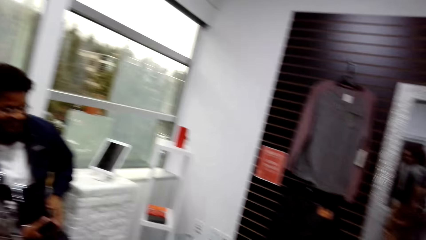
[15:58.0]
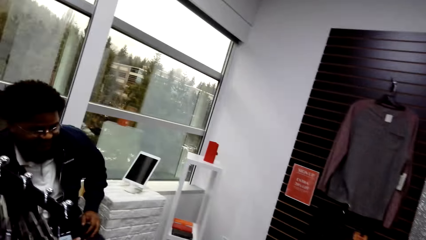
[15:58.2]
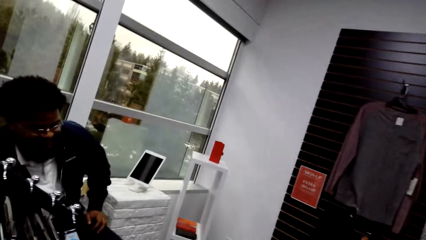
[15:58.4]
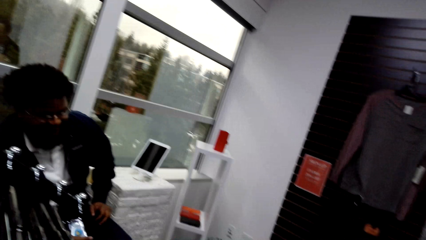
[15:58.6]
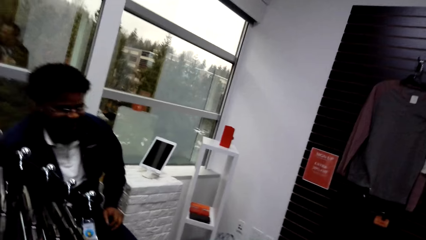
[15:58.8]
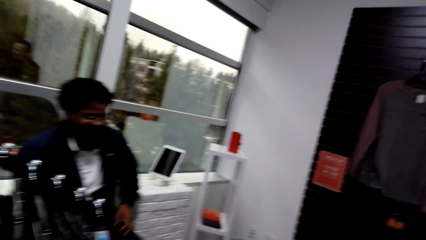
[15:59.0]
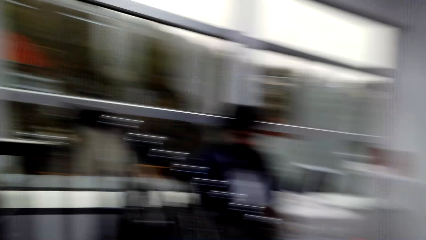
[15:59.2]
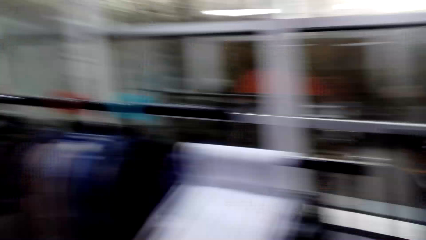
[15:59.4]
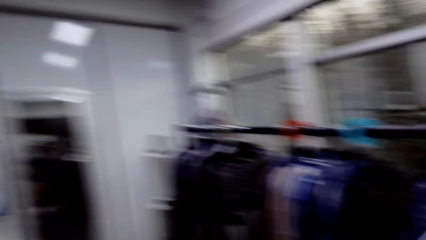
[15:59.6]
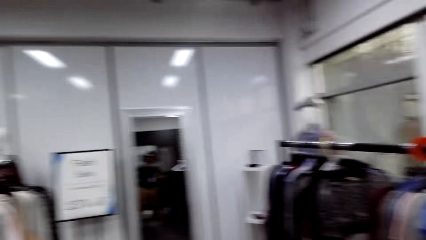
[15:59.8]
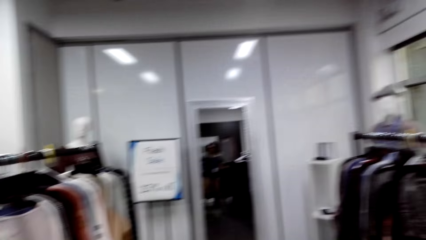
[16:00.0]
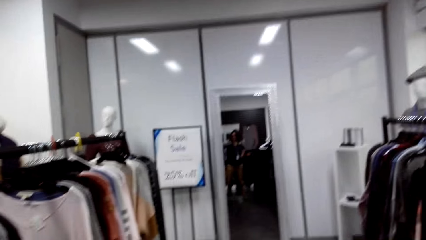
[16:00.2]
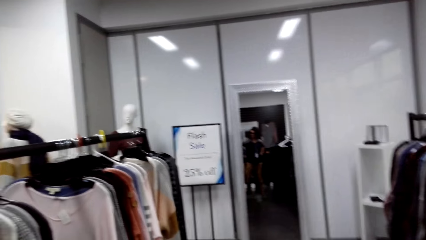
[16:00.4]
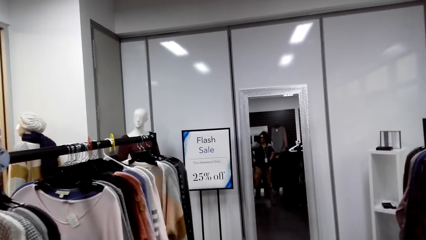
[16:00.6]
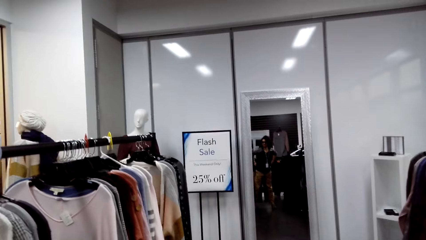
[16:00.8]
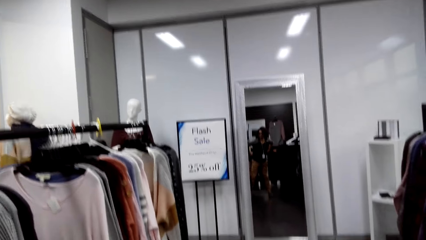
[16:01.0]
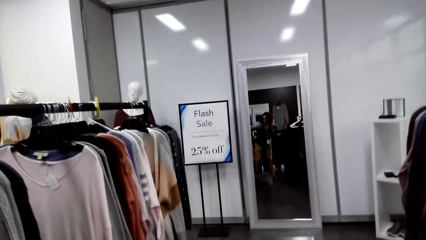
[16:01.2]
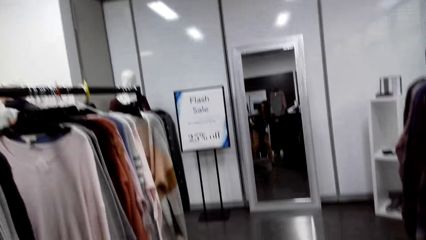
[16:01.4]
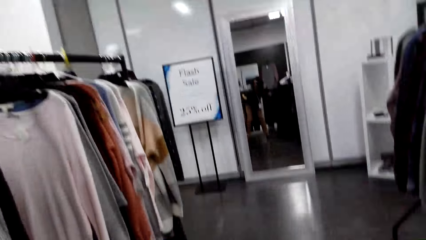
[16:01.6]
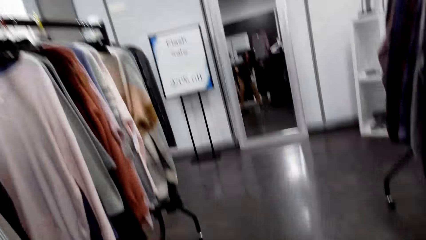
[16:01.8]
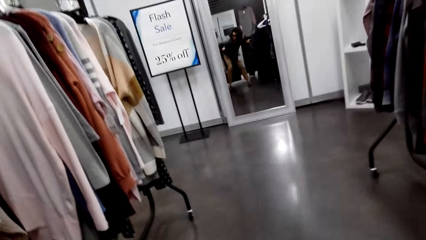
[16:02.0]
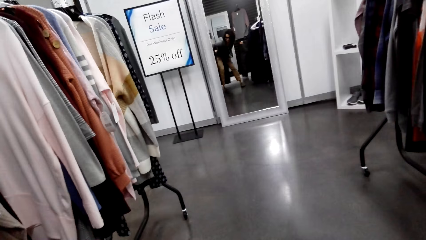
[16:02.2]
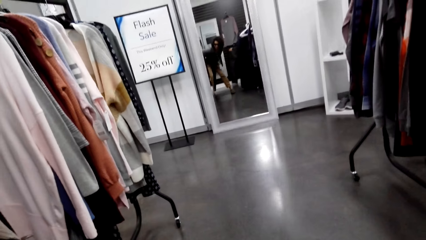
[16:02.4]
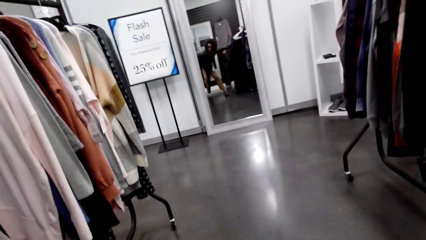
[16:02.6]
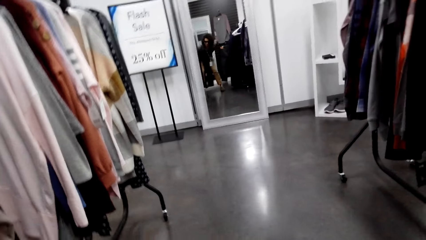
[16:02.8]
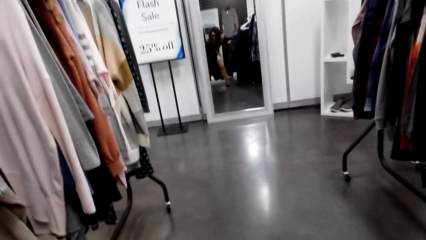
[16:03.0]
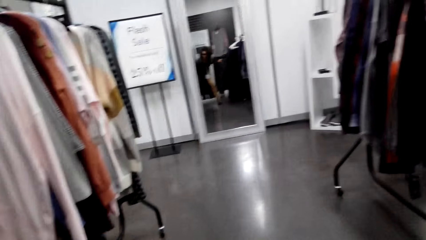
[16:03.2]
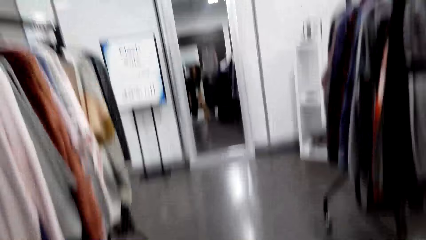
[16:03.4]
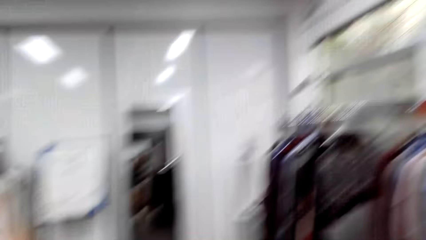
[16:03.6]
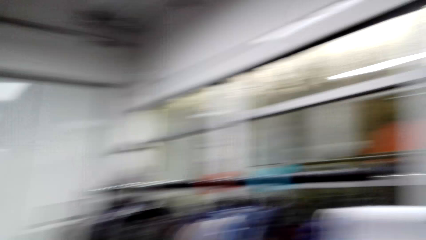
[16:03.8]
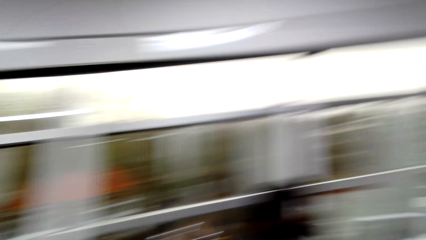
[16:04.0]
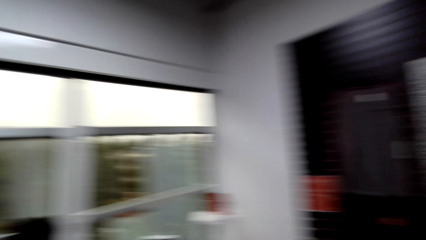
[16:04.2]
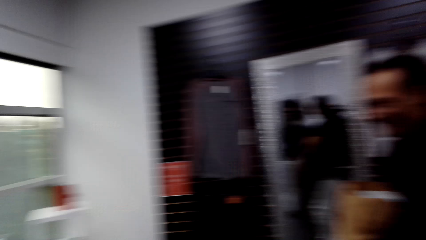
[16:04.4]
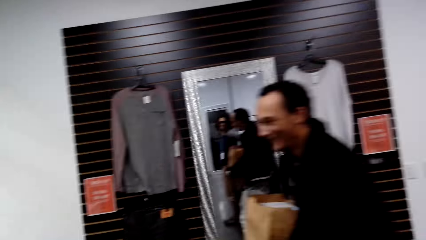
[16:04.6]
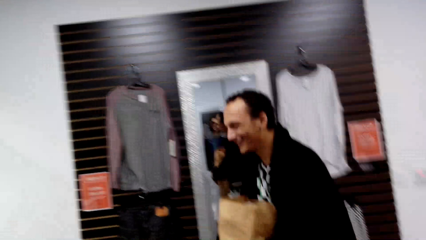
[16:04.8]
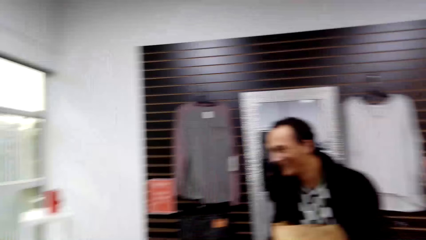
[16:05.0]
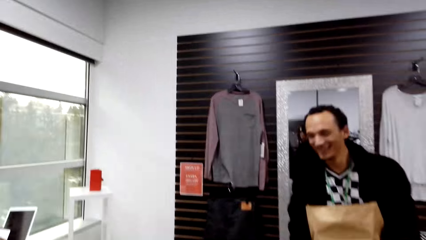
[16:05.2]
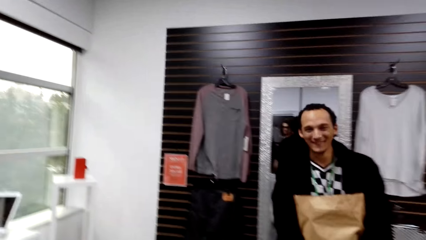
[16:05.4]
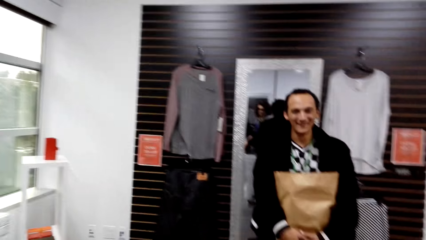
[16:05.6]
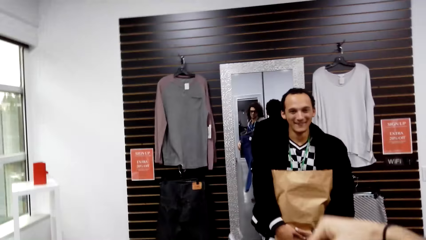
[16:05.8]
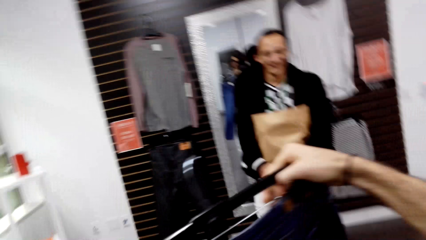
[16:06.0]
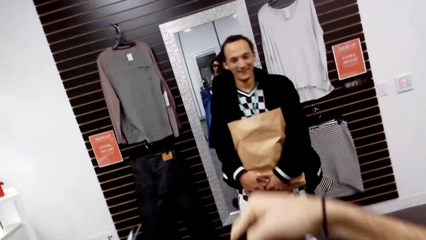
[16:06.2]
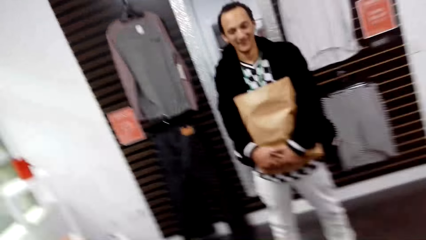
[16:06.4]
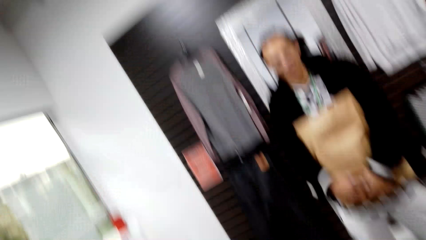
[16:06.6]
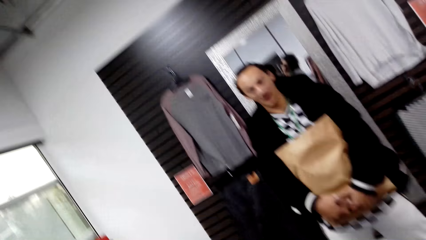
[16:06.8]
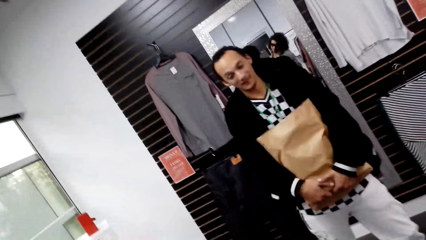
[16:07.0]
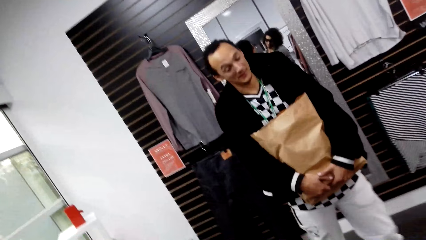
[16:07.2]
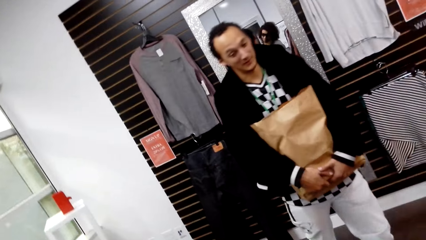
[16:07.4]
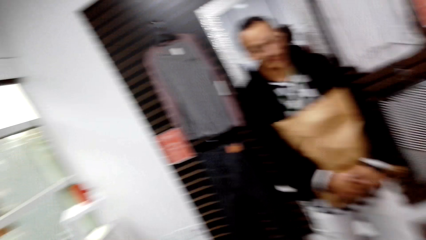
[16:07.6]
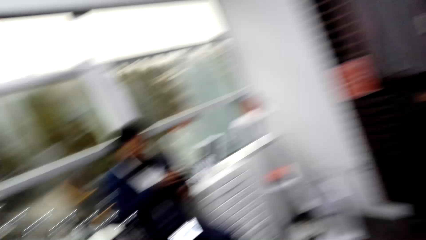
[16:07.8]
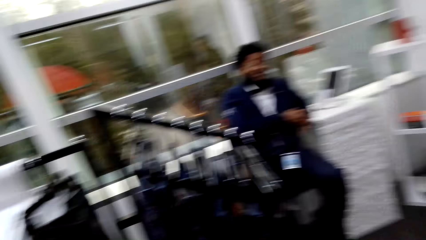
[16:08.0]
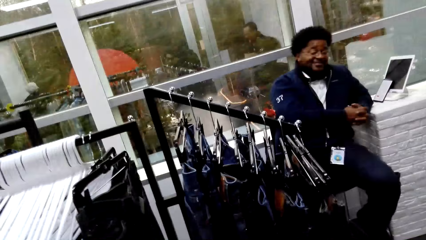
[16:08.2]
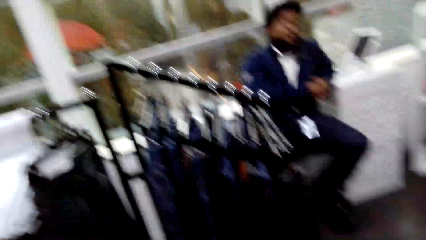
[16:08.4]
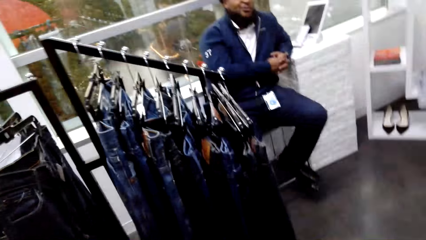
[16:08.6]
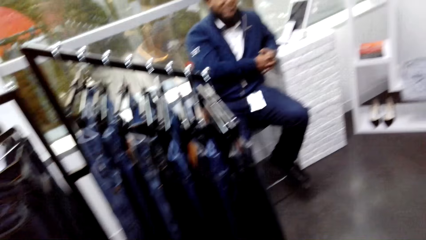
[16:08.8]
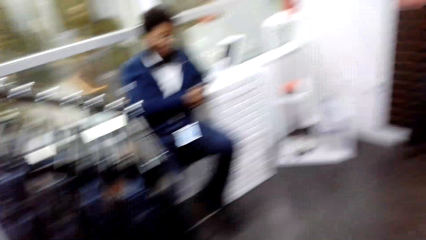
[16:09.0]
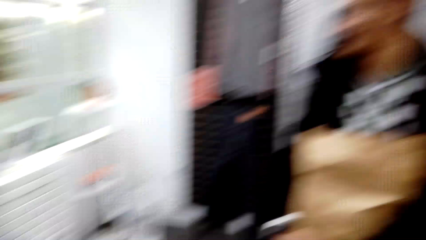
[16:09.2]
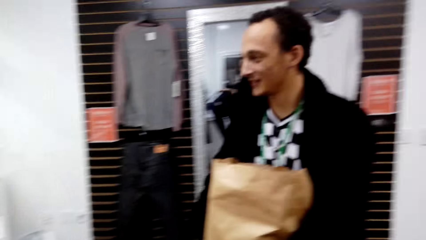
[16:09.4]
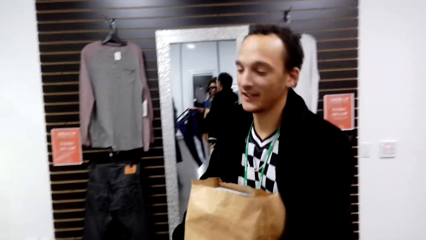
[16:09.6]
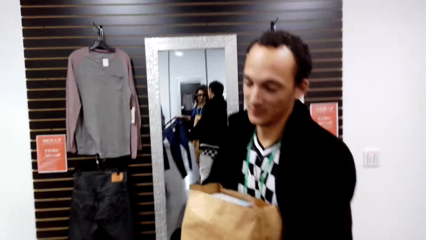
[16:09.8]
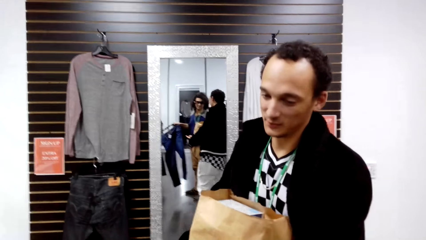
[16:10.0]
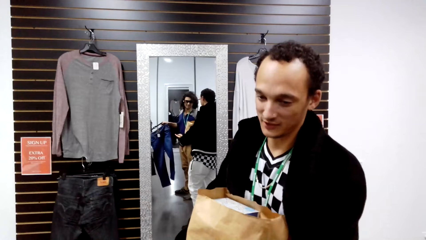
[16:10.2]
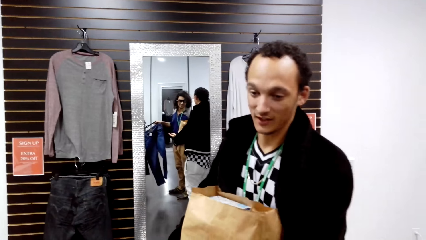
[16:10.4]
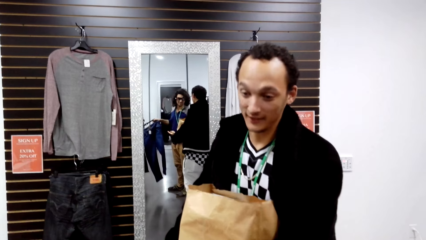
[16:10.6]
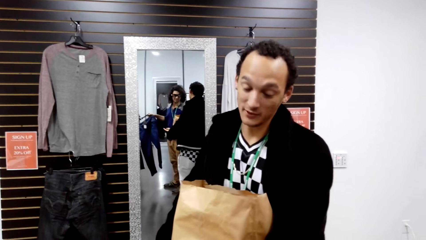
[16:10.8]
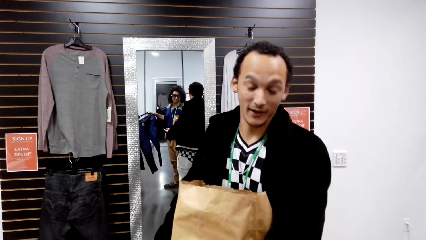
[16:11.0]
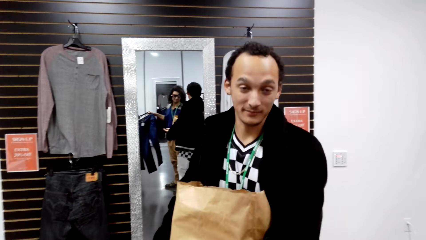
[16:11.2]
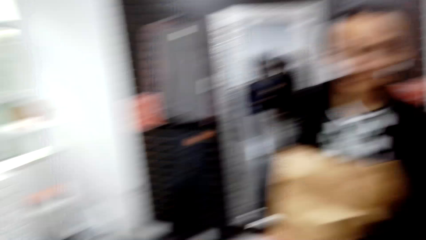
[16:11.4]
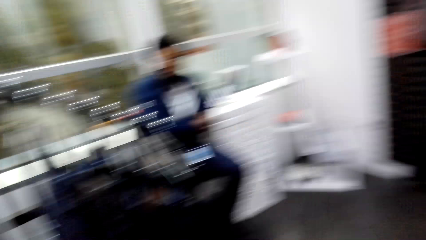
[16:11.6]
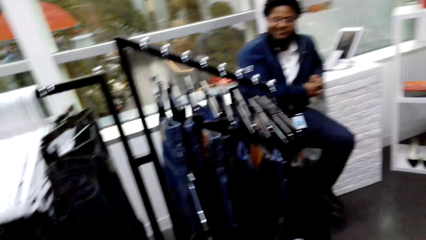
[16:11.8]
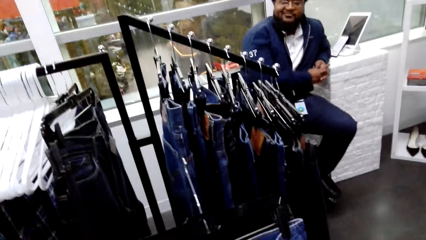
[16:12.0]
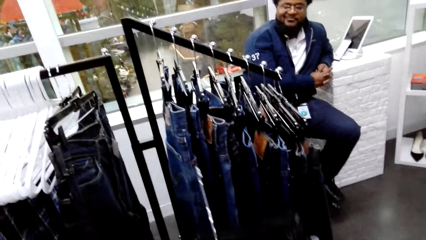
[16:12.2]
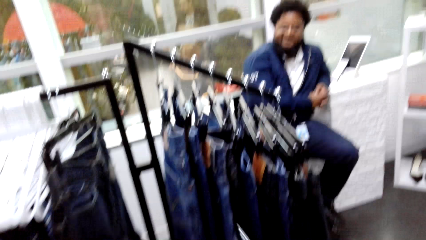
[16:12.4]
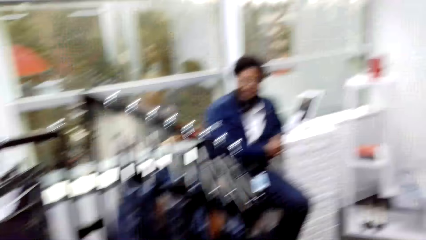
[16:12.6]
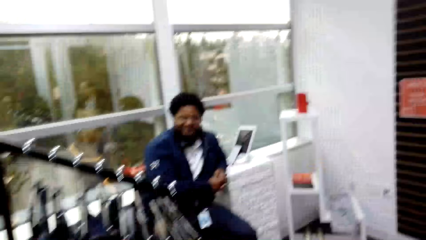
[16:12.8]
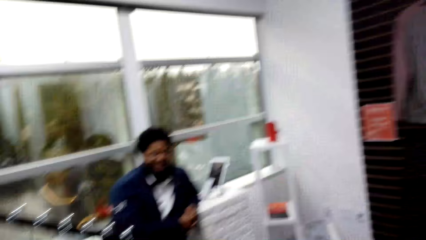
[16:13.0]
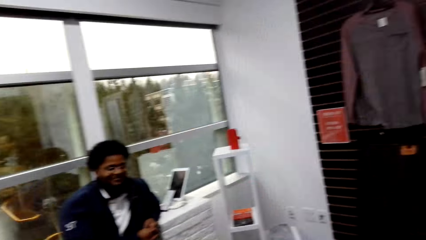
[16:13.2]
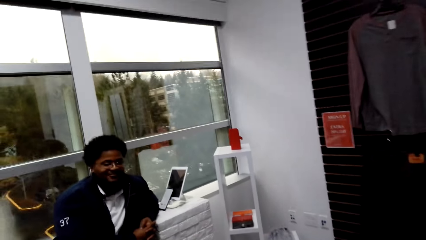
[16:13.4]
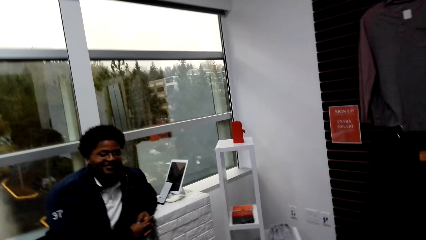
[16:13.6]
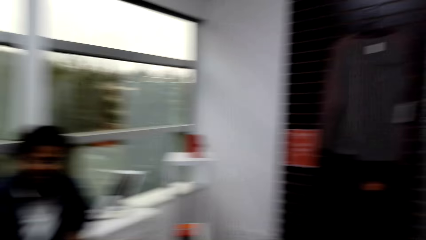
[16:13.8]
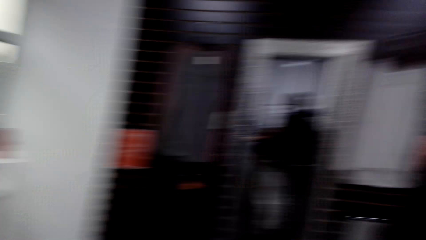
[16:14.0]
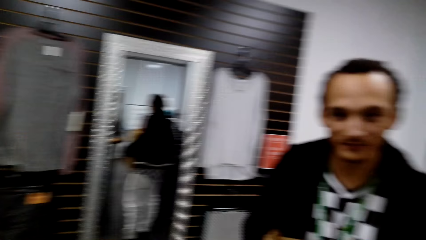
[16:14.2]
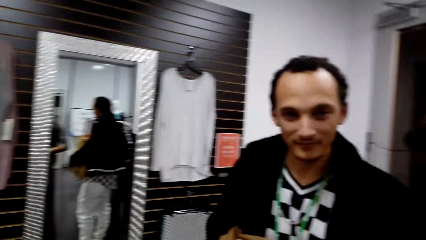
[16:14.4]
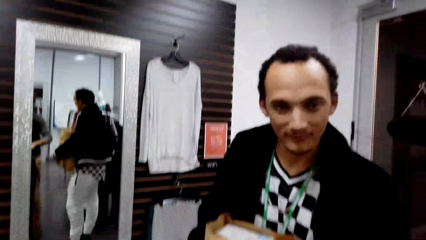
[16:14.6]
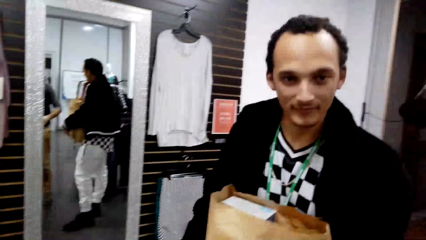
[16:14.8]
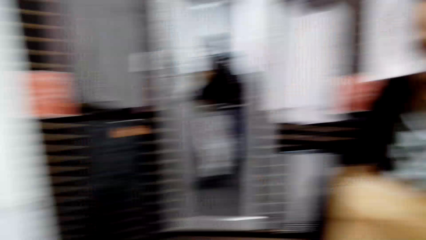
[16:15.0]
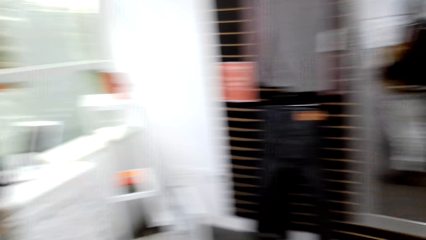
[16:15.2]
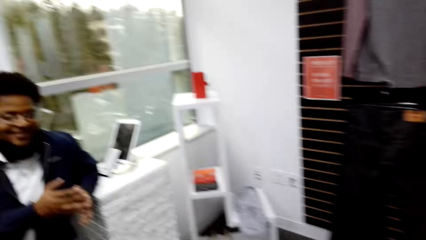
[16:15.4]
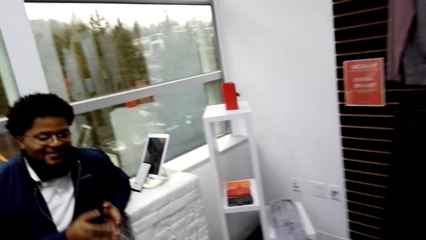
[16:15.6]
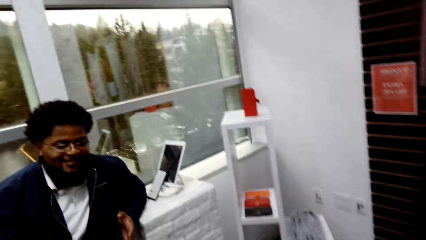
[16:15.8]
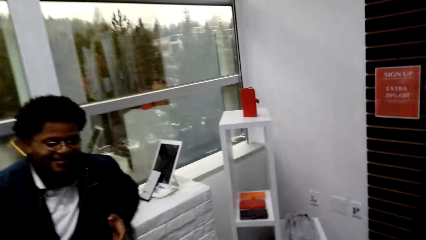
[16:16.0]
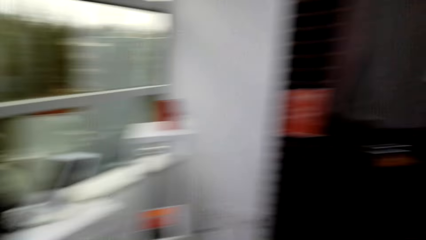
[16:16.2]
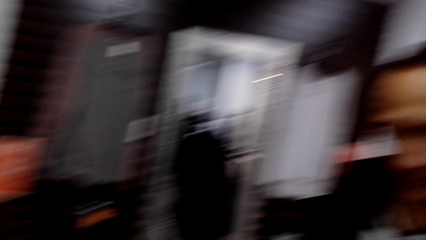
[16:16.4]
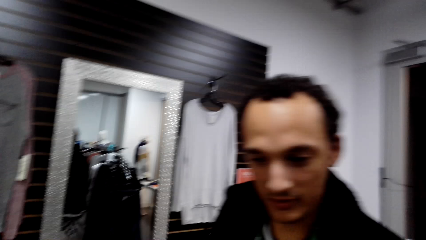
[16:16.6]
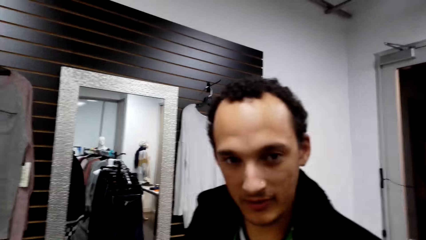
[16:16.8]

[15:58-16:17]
The camera wearer turns around. He looks at himself in the second mirror. He turns around. He talks to a person. He holds the jeans in his hand. The person talks to the camera wearer. The camera wearer turns his head. The person talks to the camera wearer. The camera wearer holds the jeans. He turns his head.
